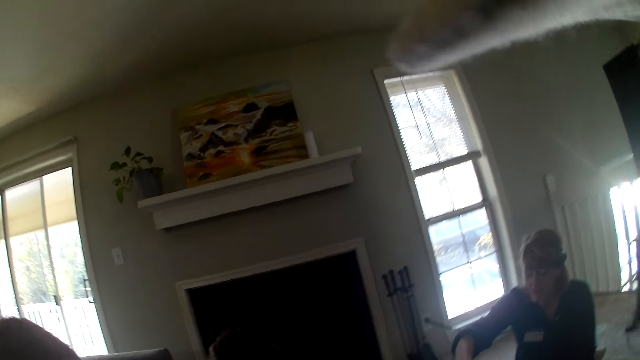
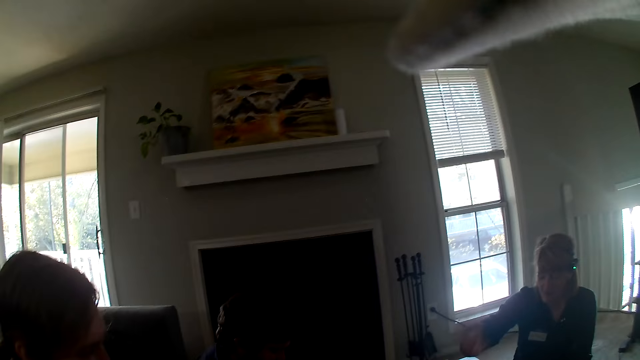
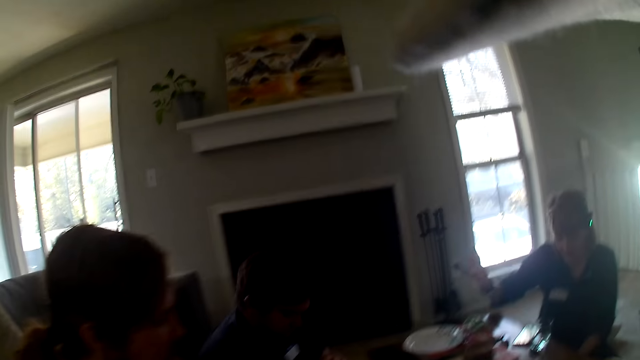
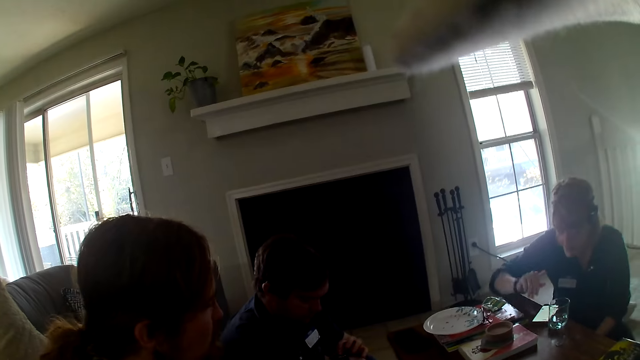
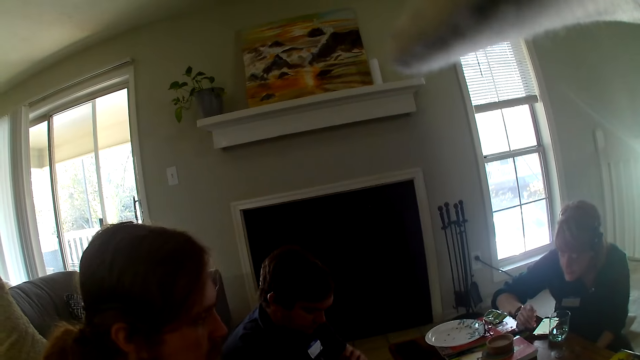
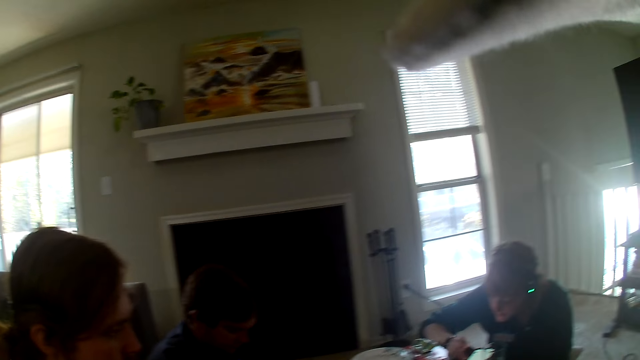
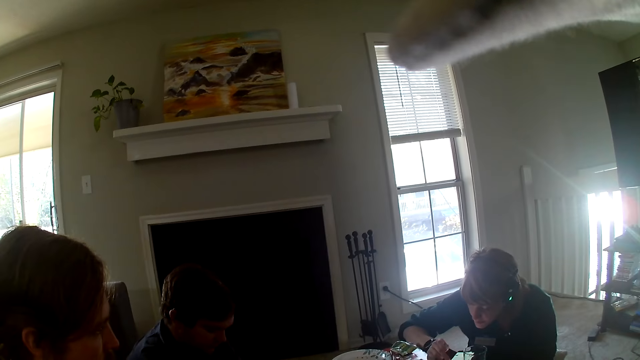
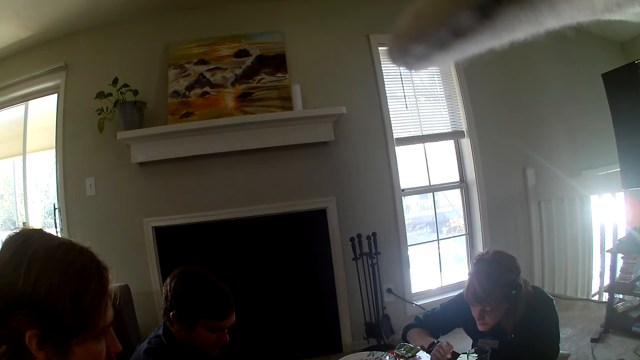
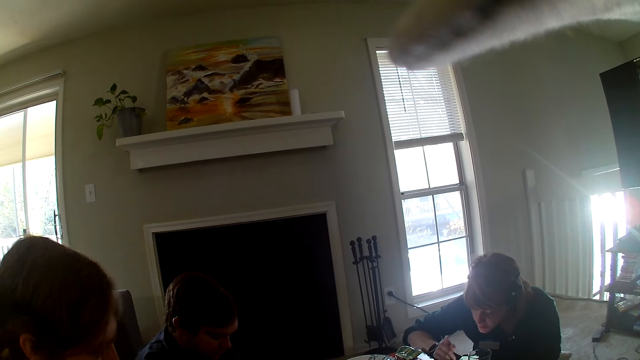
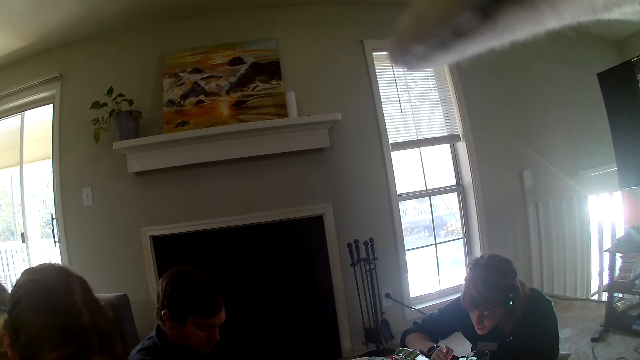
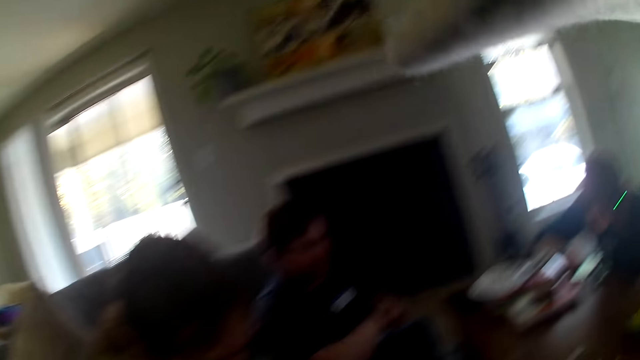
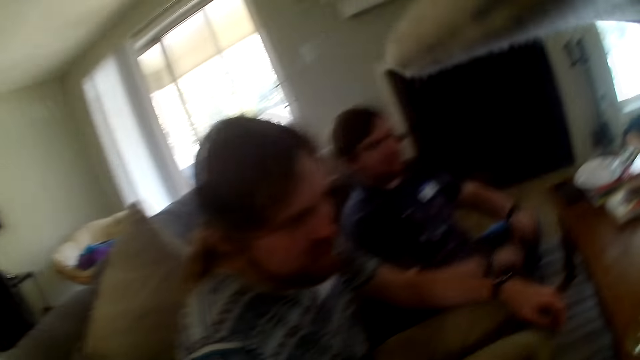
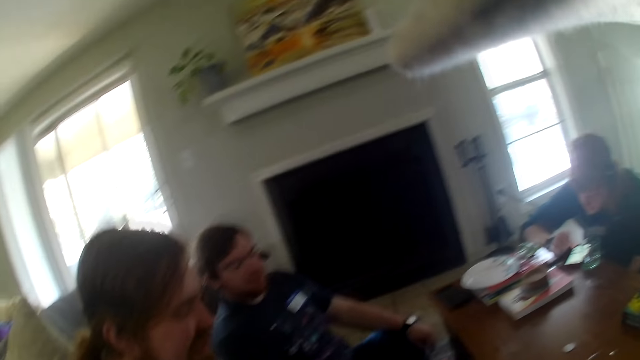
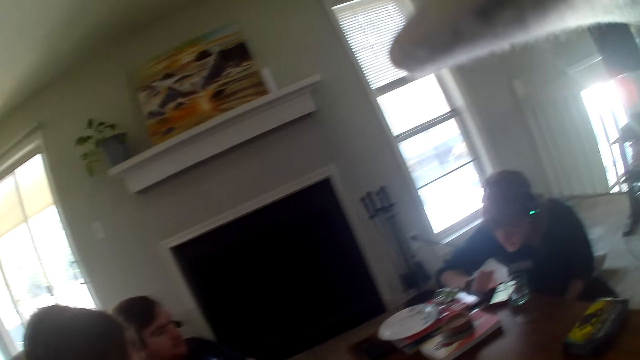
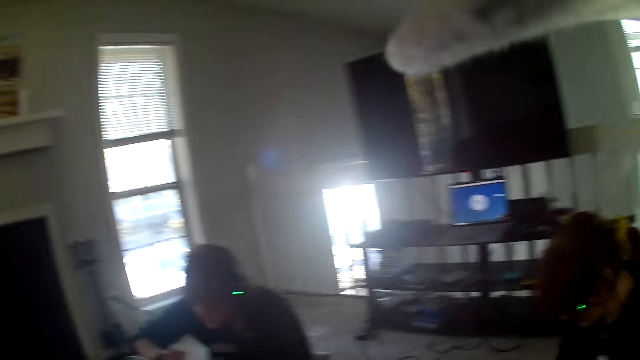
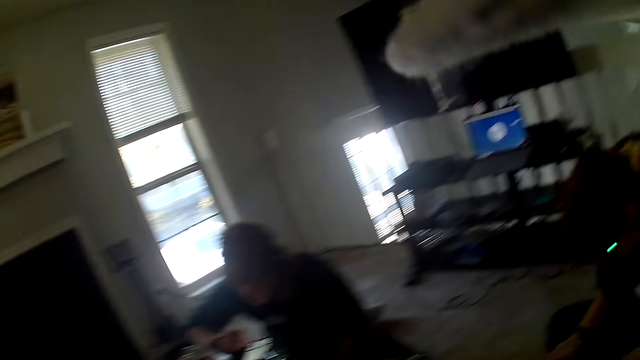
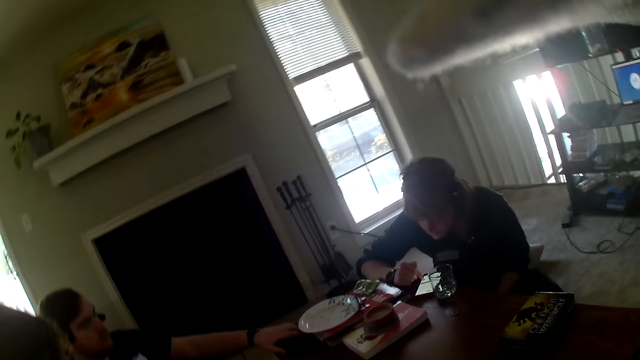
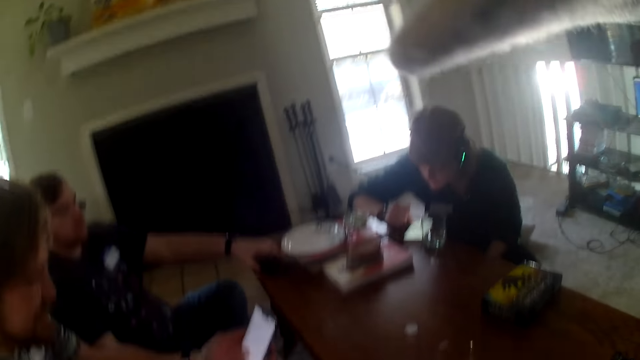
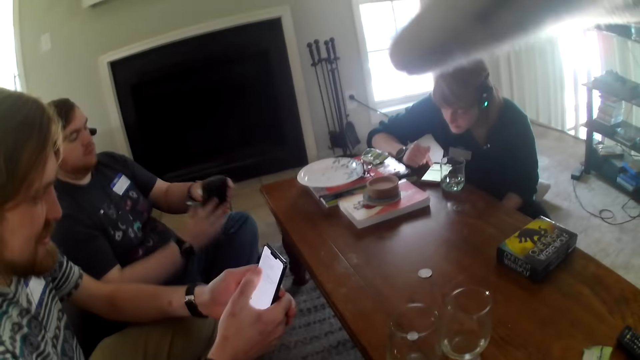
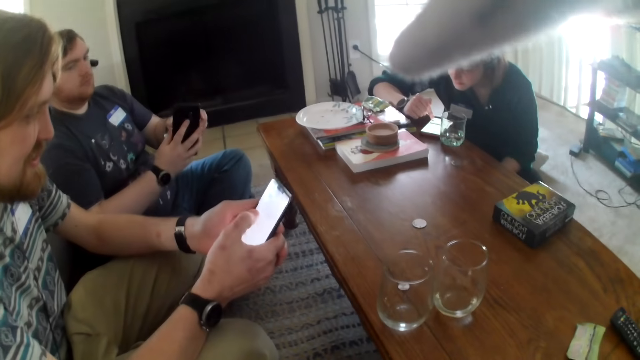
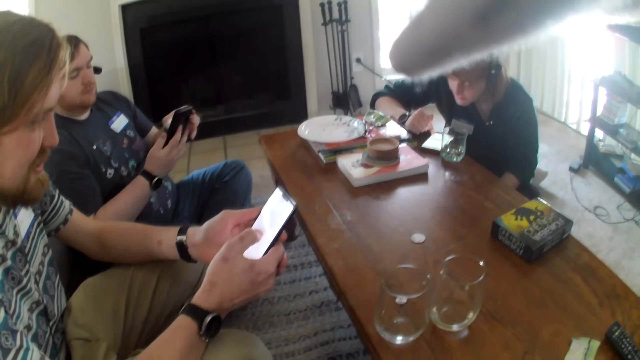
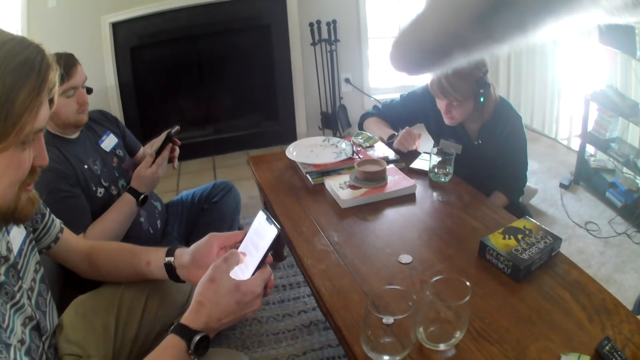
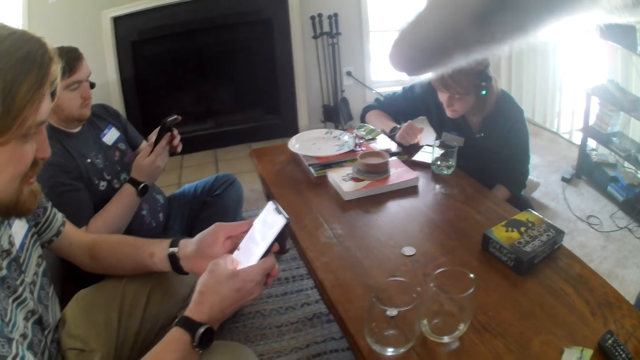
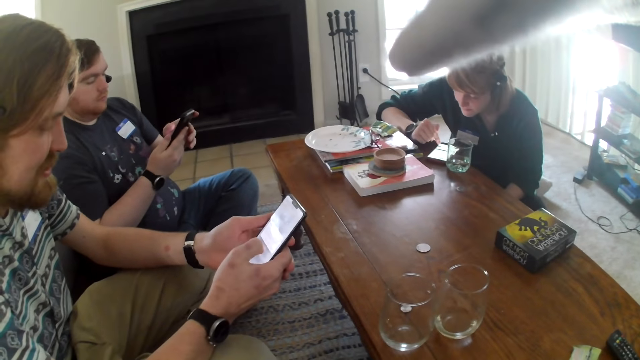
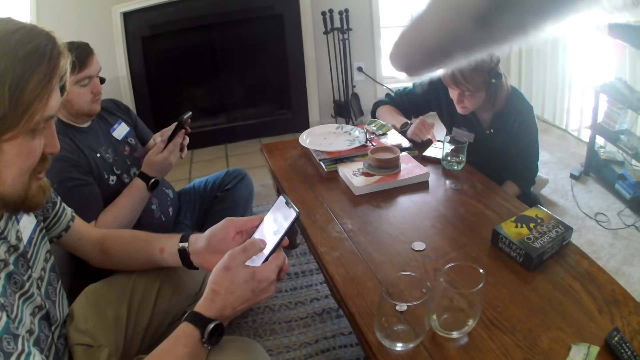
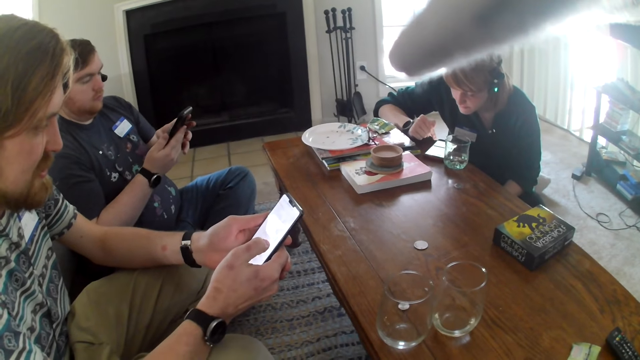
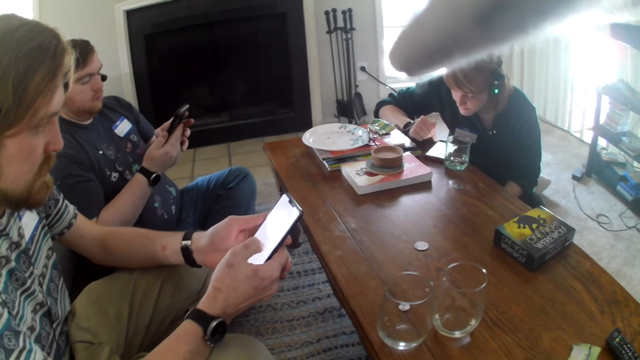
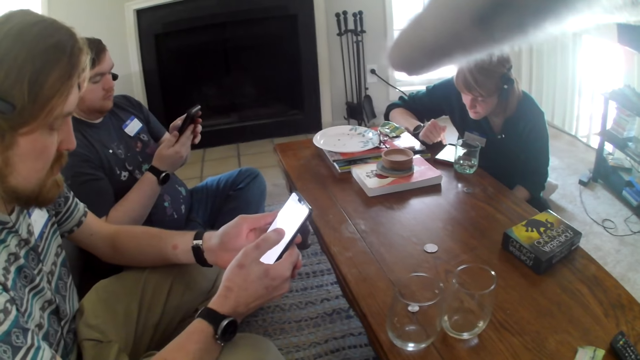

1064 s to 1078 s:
A woman looks at the phone. A man scrolls his phone. Another man picks up the phone from the table.

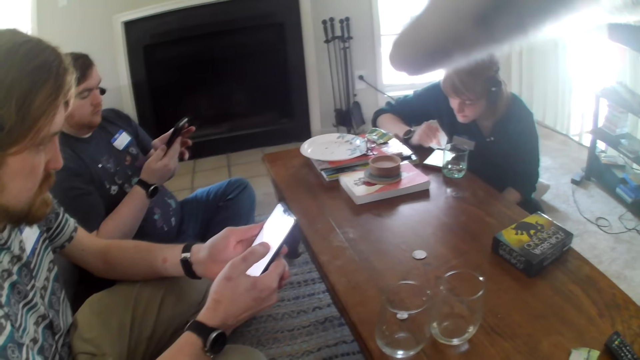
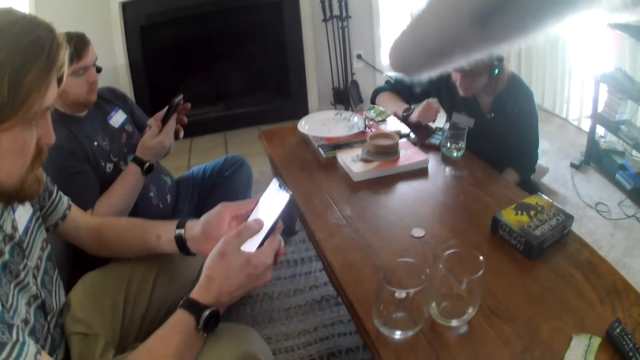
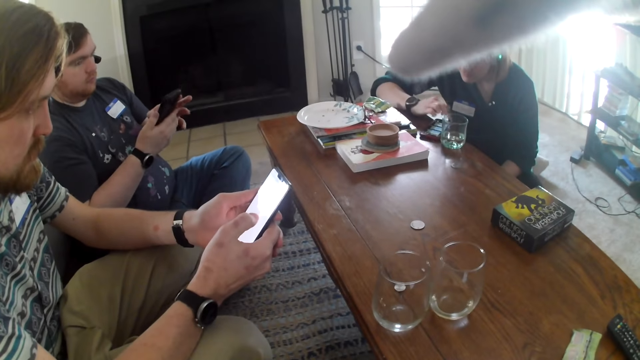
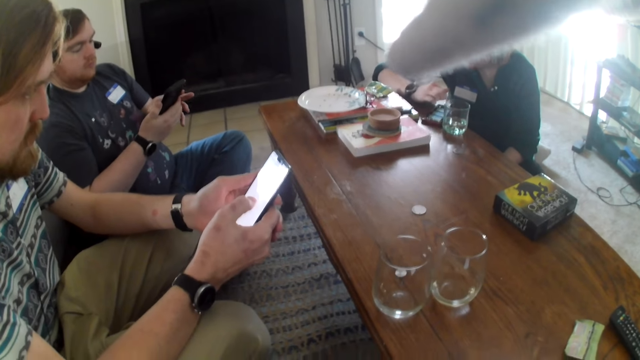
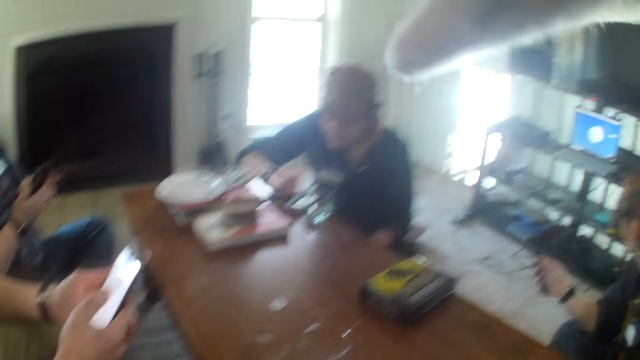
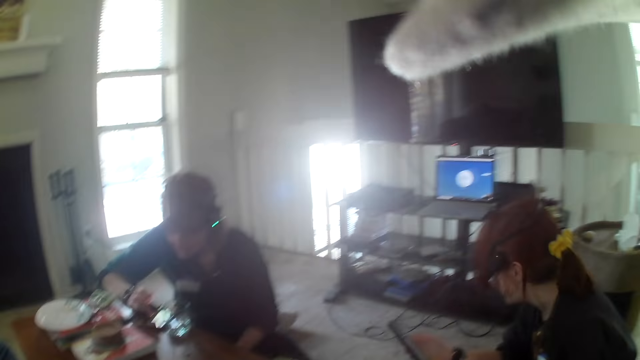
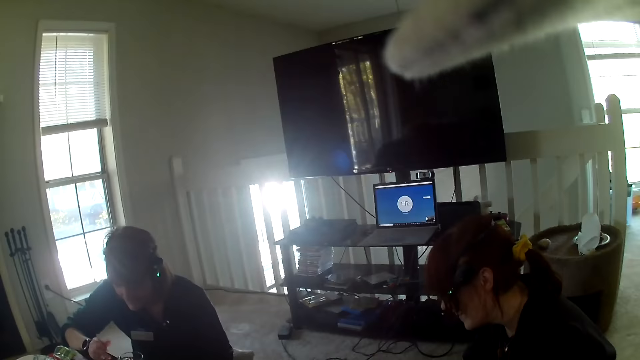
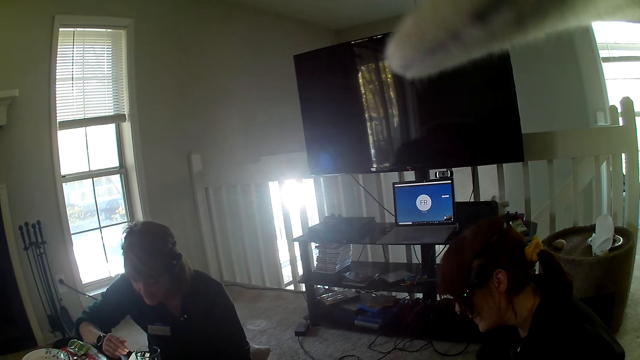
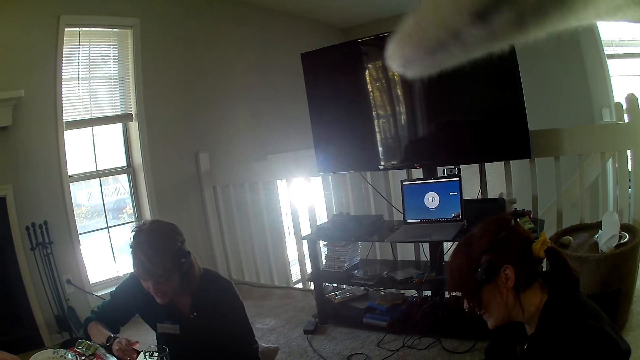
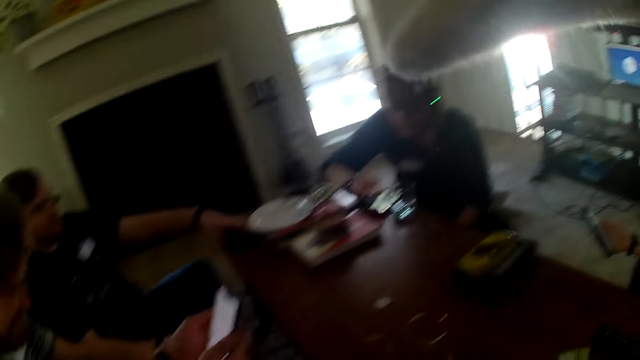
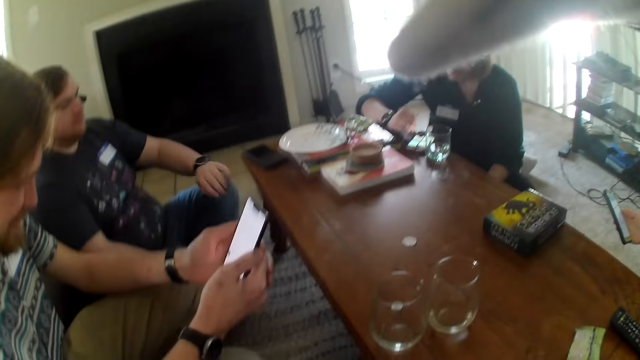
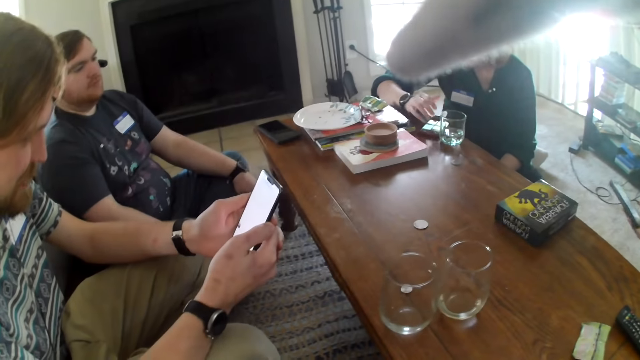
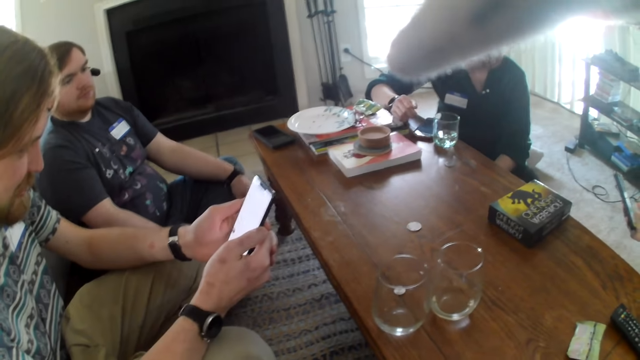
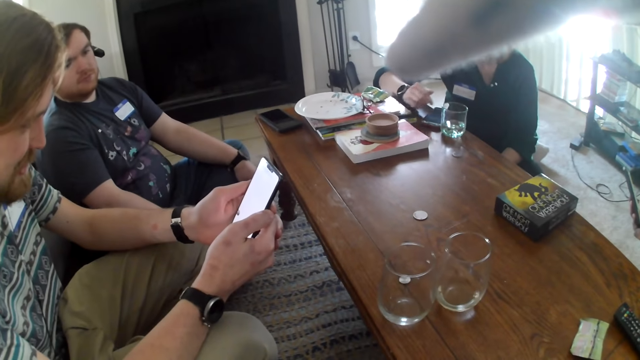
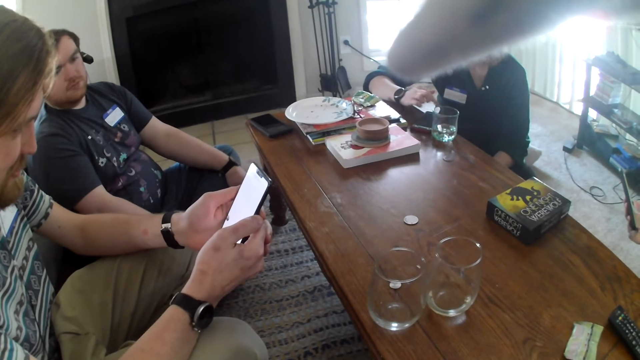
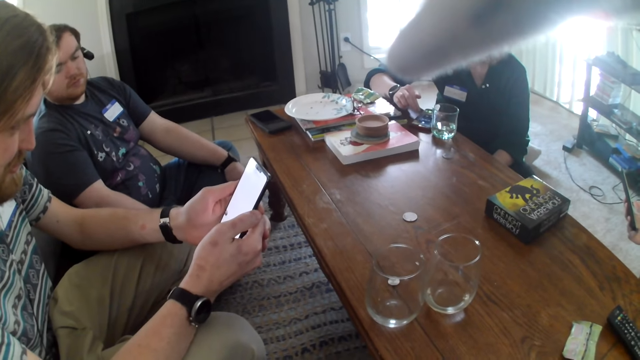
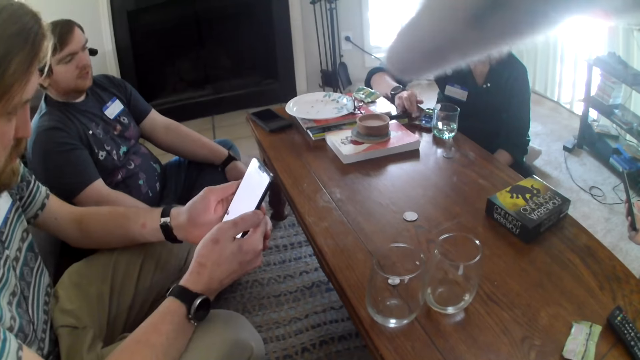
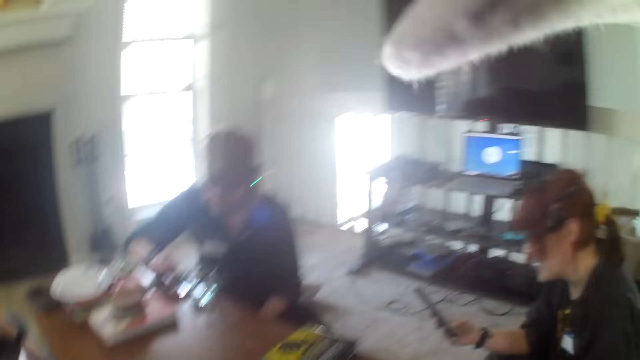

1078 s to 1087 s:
A man places the phone on the table.
